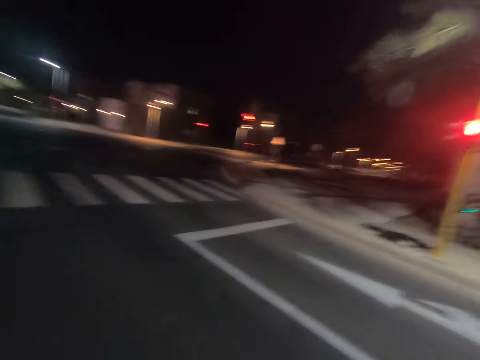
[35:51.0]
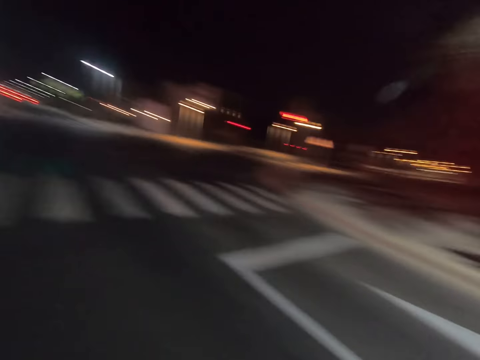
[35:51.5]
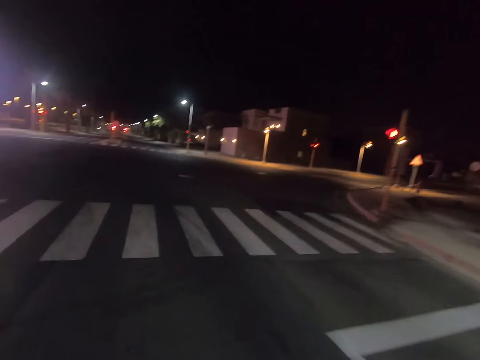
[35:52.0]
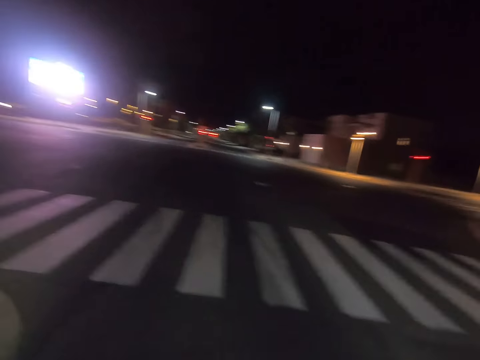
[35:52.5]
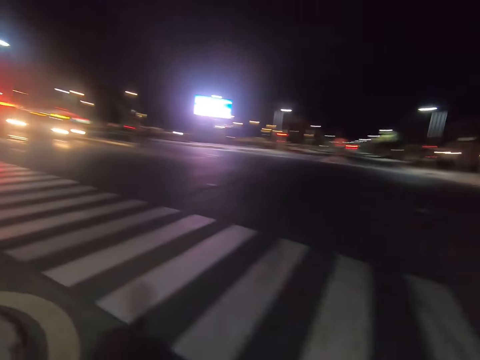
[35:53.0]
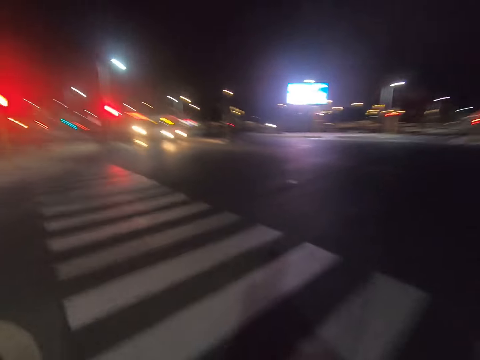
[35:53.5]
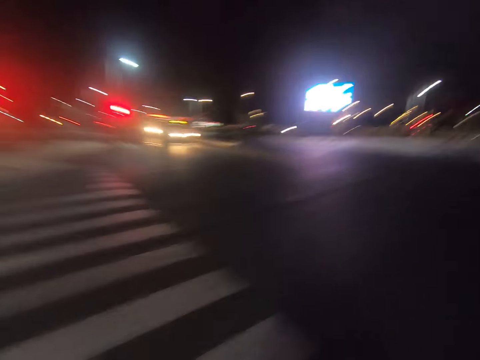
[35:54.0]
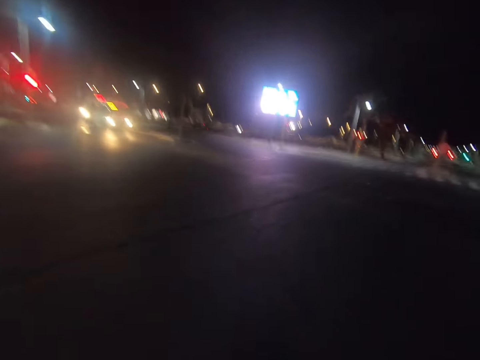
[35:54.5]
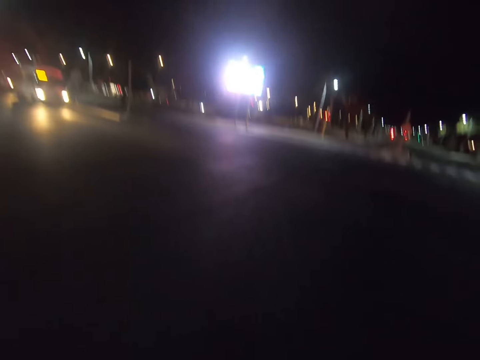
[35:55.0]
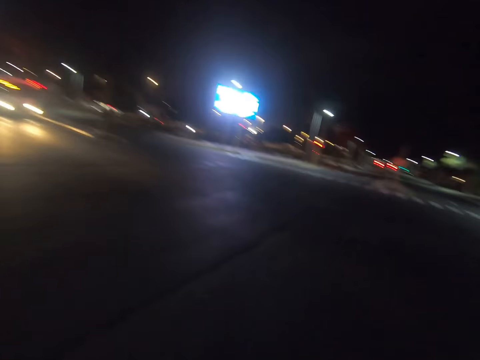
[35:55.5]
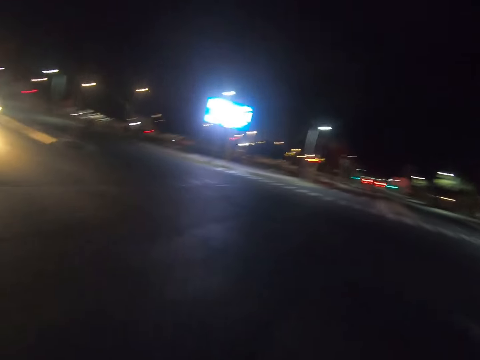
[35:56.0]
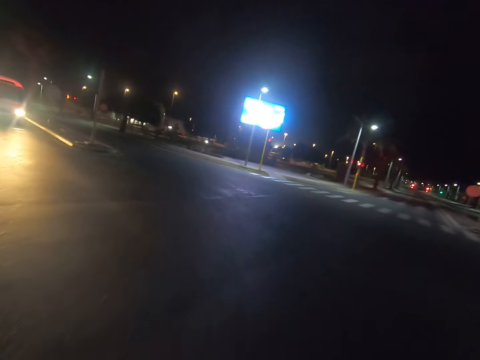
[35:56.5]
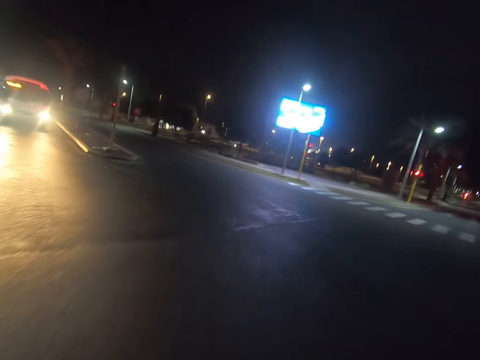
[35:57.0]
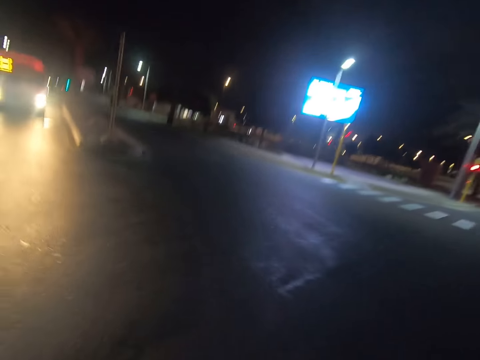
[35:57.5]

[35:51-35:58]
The camera wearer rides the bicycle.

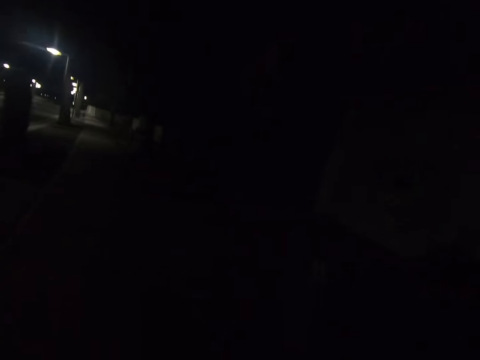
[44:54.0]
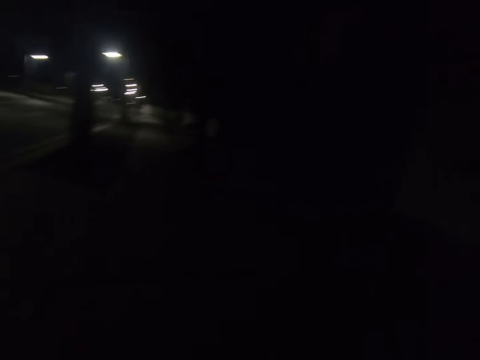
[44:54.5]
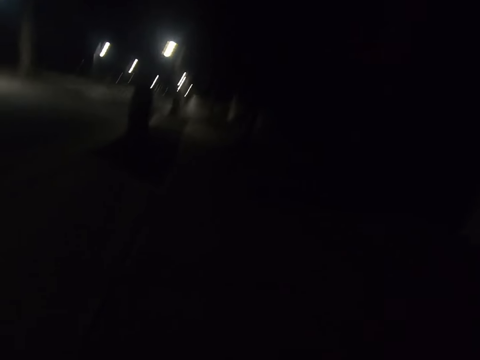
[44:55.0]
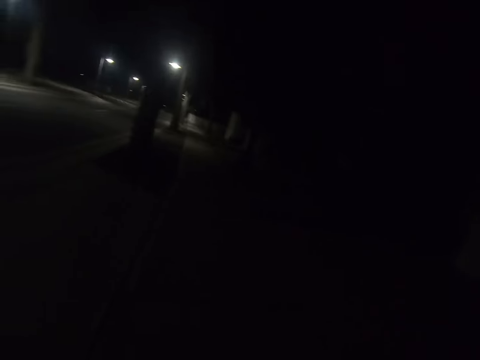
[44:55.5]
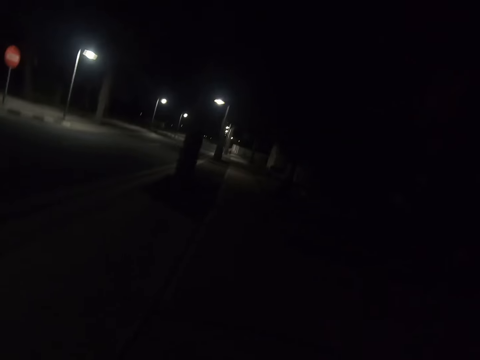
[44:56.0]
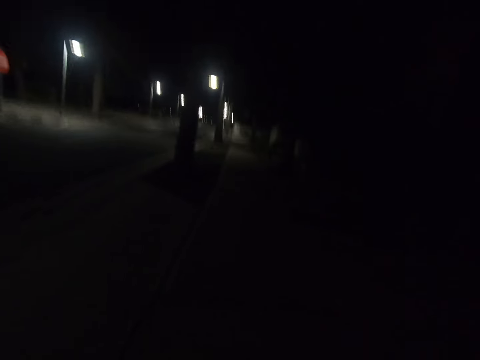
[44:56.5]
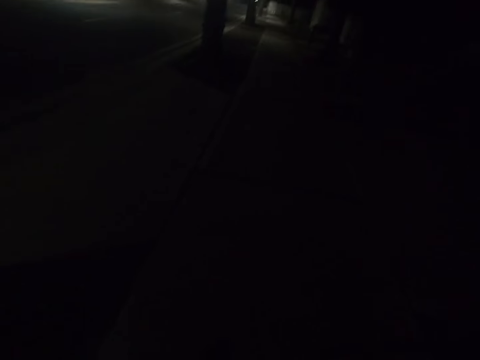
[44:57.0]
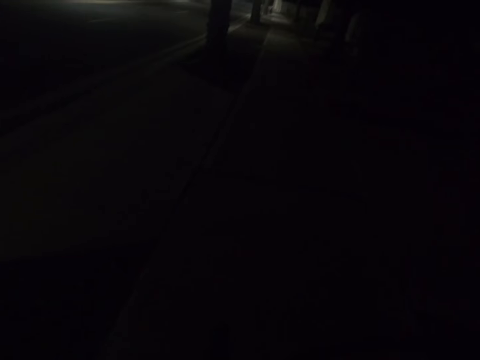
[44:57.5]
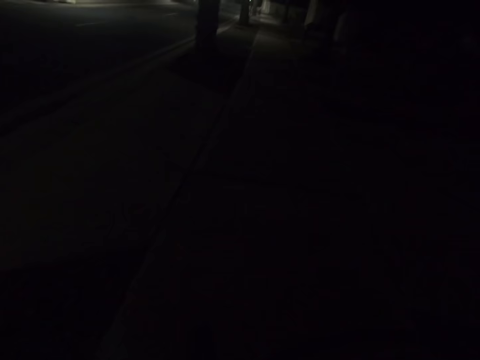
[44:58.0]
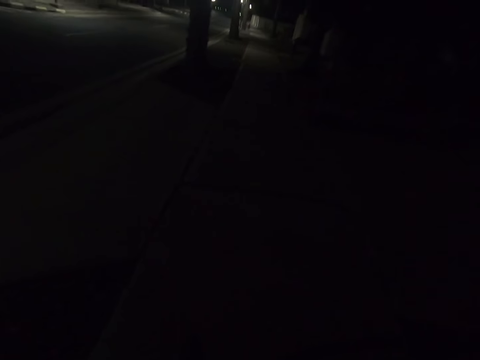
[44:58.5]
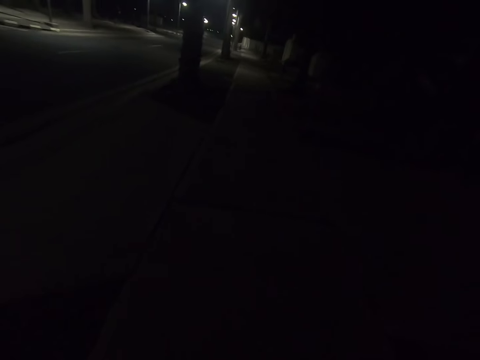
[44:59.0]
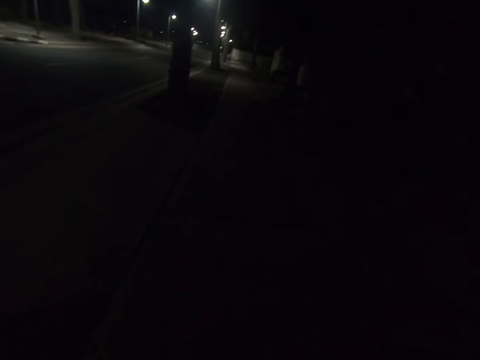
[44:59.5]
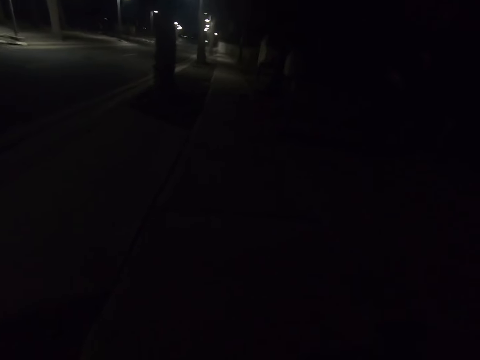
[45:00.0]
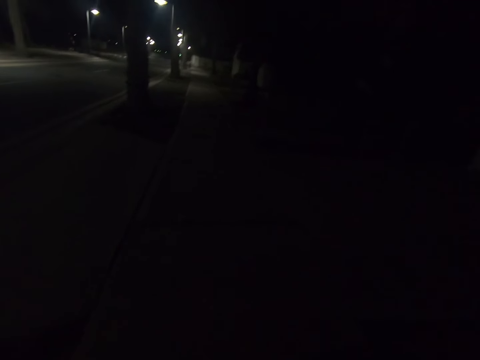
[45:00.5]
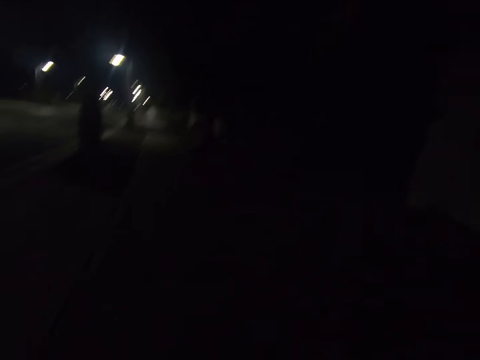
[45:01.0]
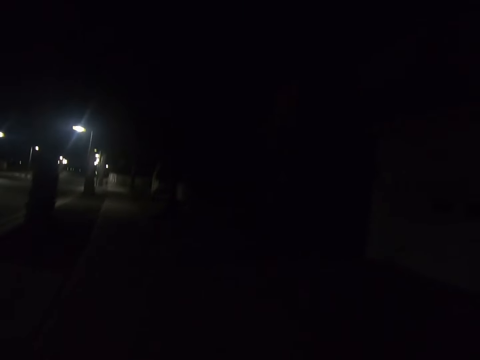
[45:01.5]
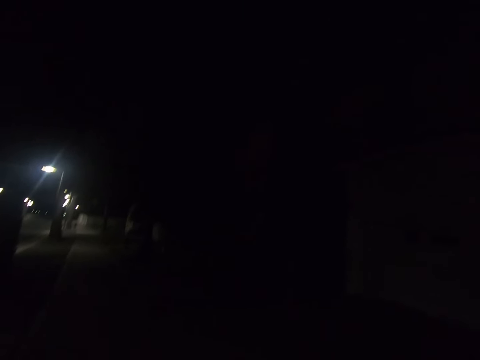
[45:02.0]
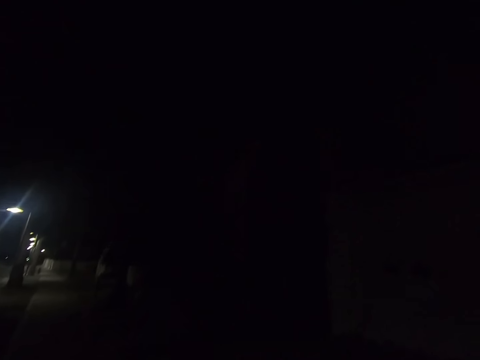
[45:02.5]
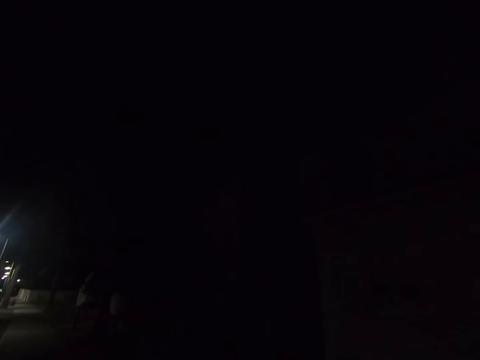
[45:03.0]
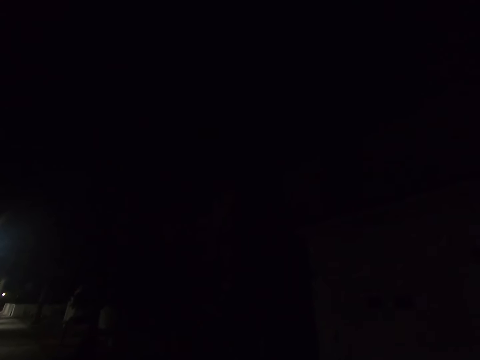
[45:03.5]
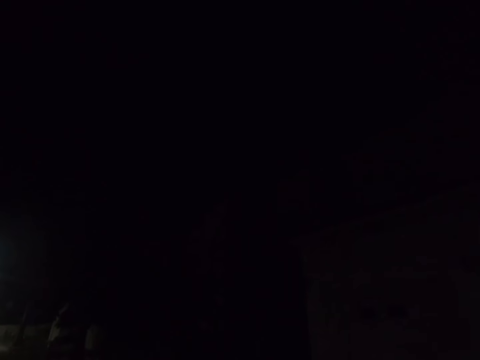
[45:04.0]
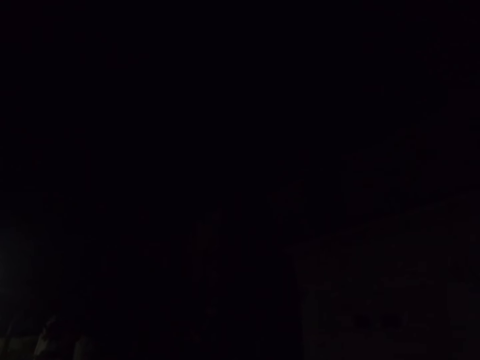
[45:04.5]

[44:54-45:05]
The camera wearer stops the bicycle. They look around the road.

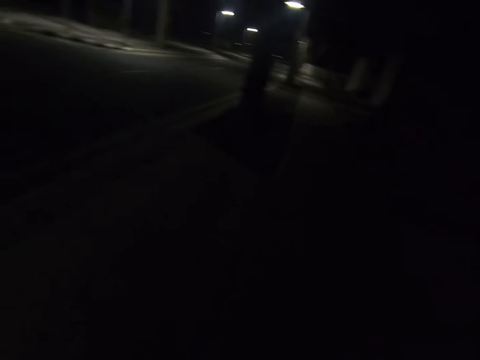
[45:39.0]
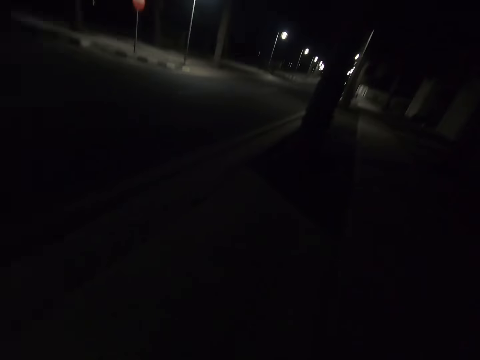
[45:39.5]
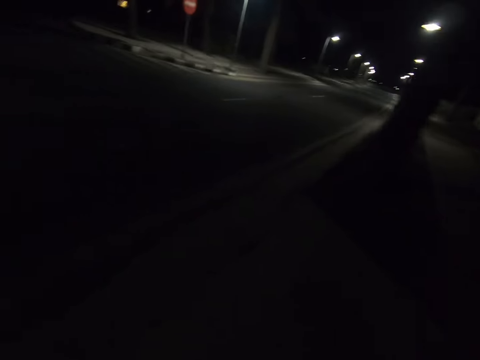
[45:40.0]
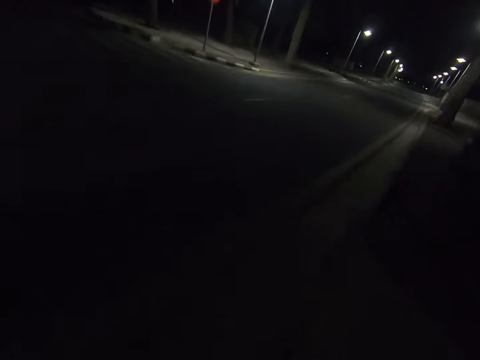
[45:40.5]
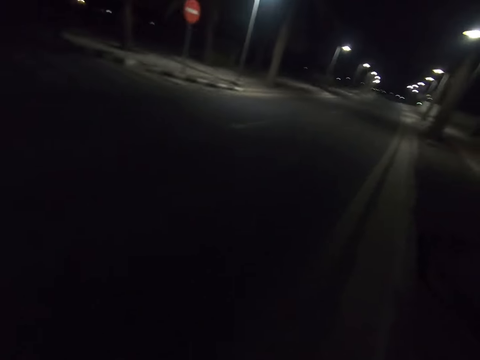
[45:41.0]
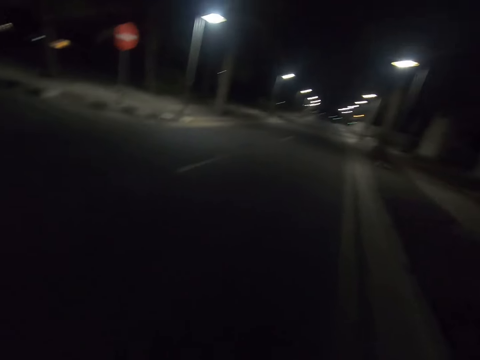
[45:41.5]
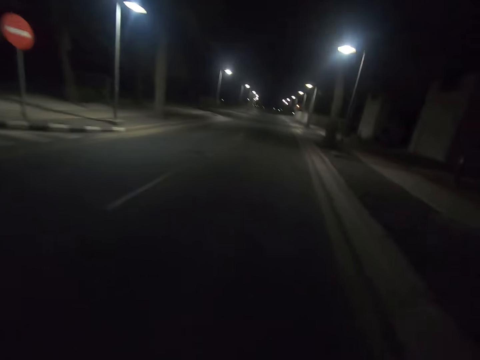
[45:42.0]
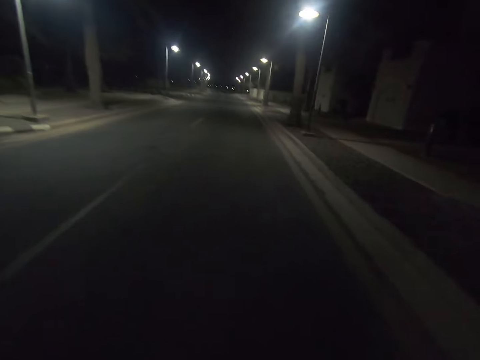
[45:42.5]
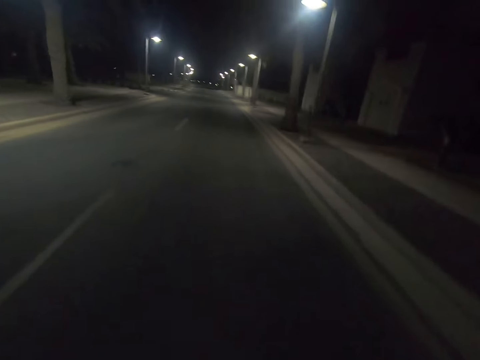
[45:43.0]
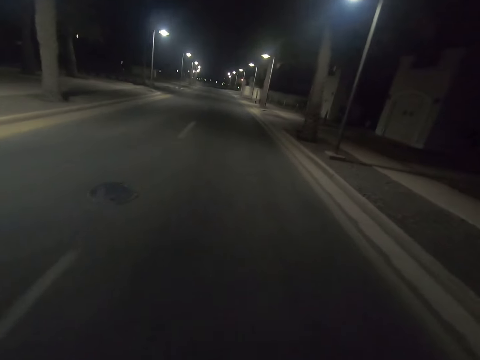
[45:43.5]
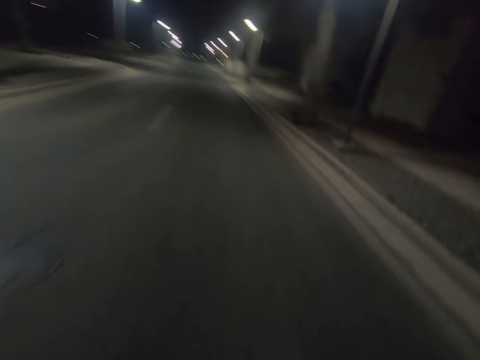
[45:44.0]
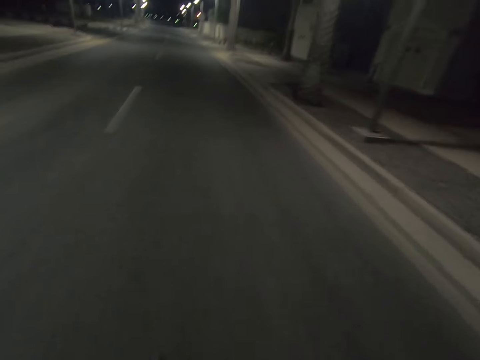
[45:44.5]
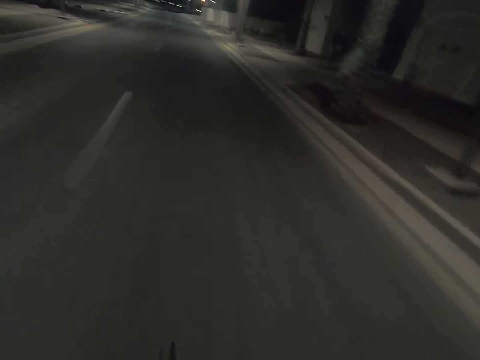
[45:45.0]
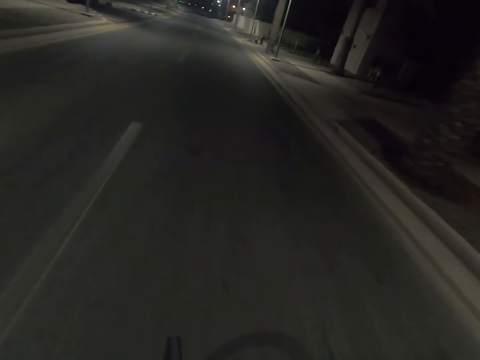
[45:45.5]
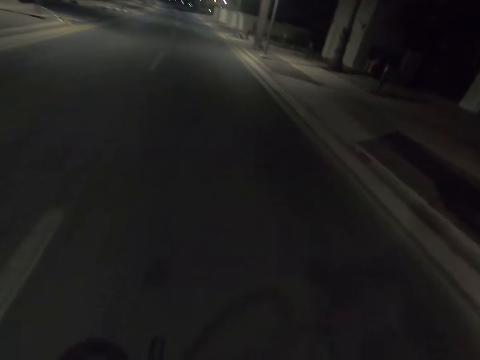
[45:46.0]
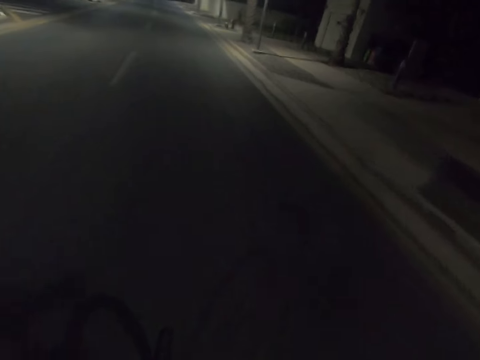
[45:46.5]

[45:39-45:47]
The camera wearer rides a bicycle on the road.
